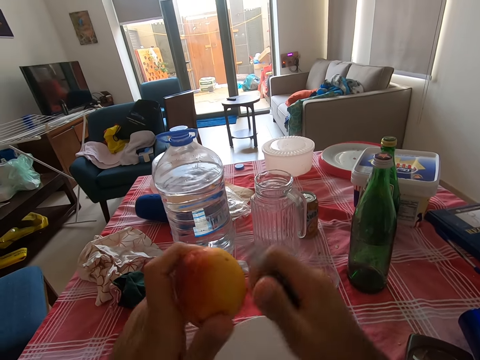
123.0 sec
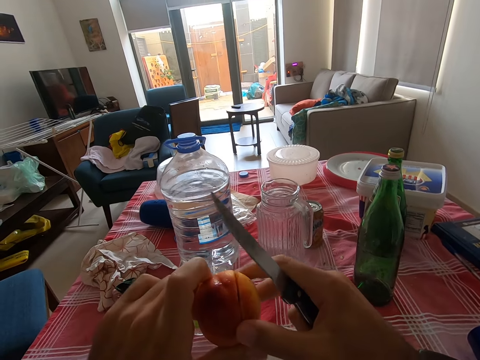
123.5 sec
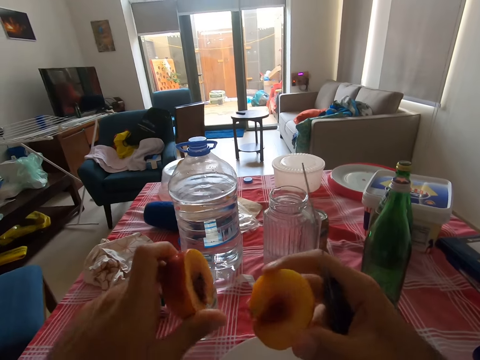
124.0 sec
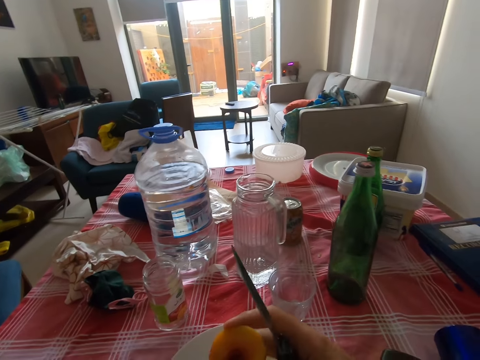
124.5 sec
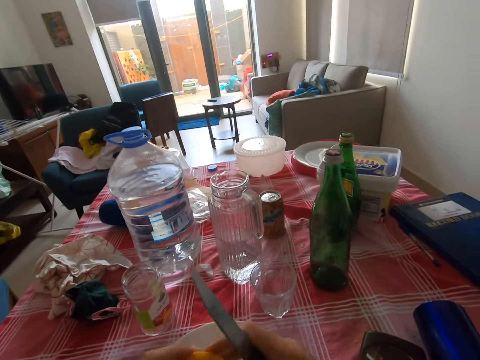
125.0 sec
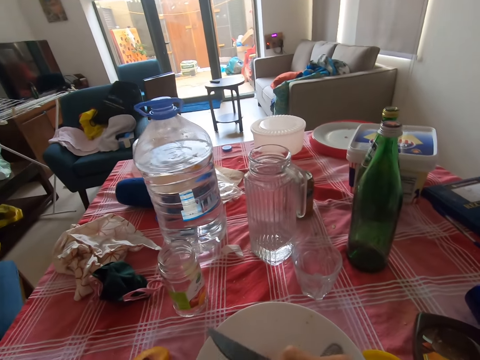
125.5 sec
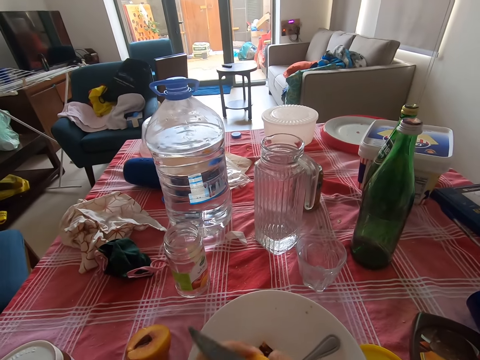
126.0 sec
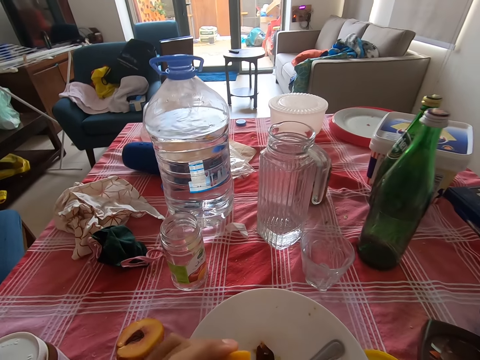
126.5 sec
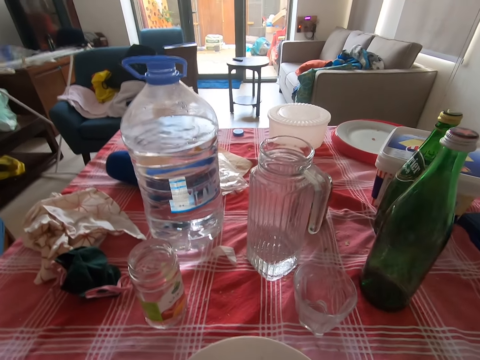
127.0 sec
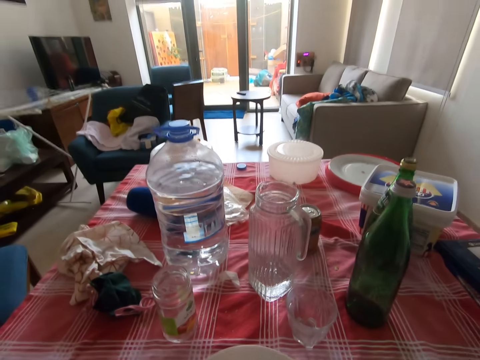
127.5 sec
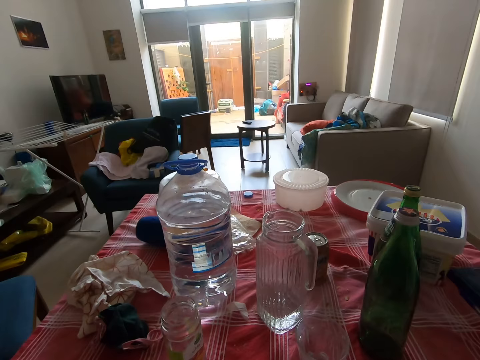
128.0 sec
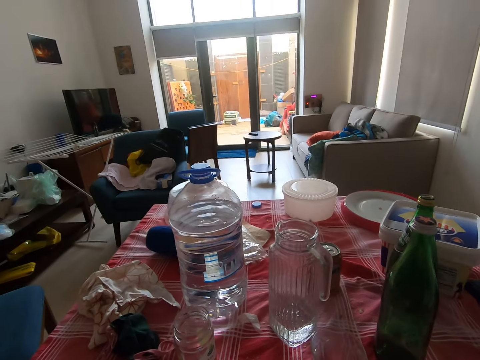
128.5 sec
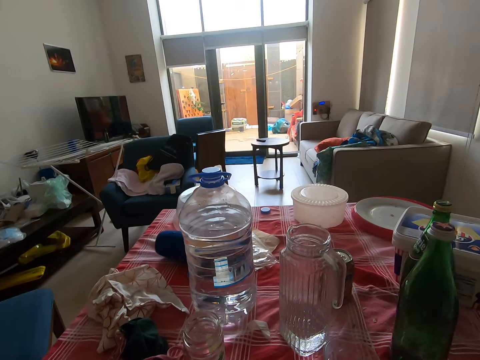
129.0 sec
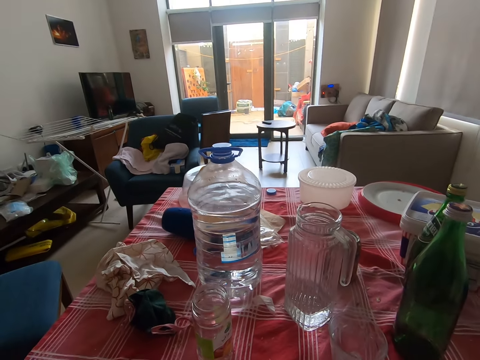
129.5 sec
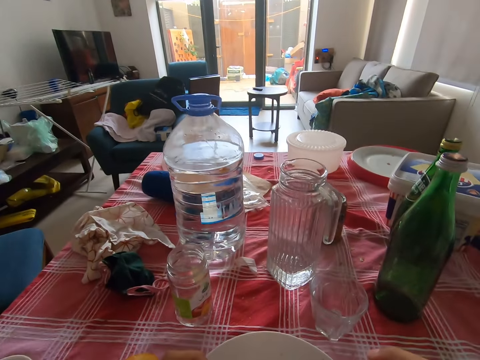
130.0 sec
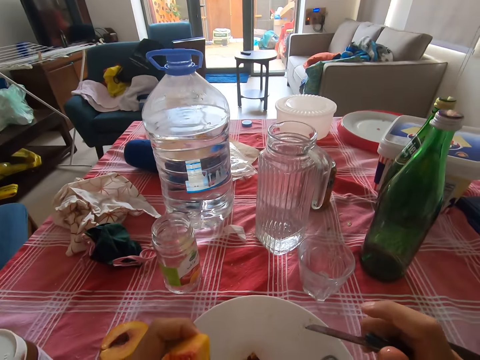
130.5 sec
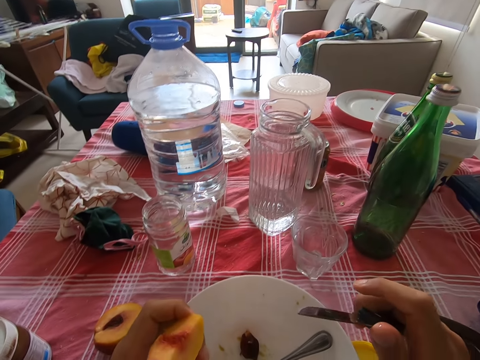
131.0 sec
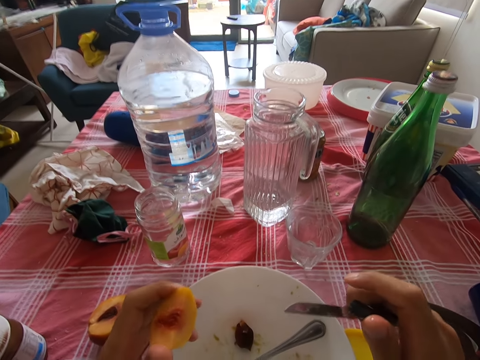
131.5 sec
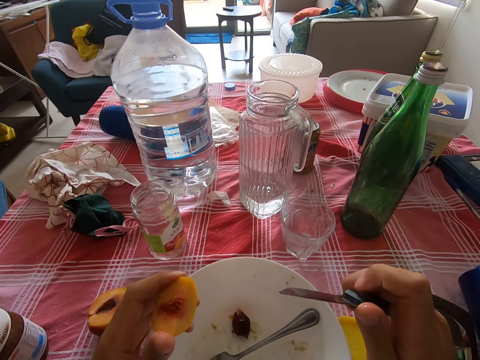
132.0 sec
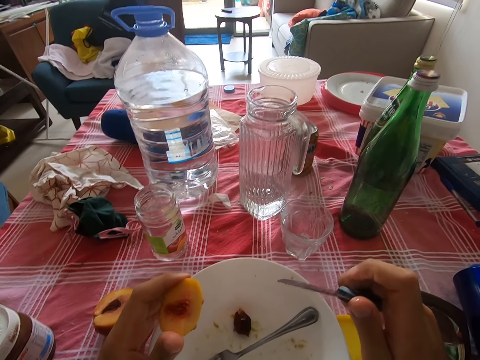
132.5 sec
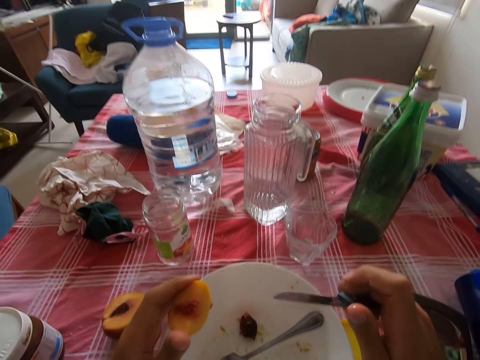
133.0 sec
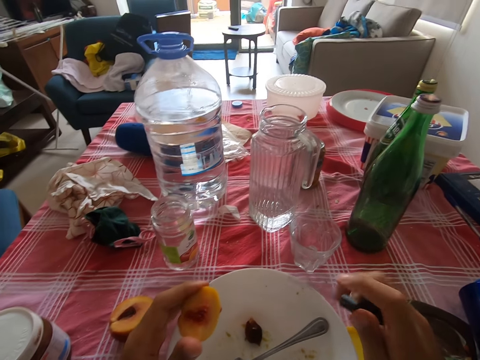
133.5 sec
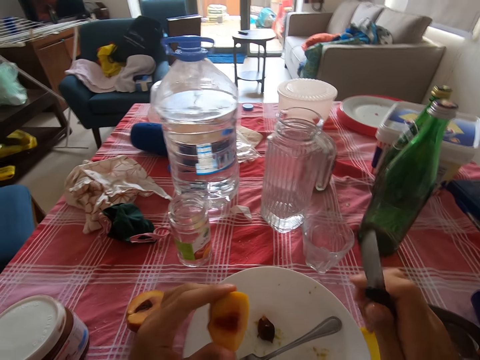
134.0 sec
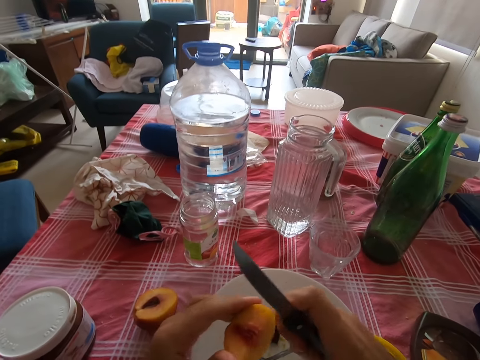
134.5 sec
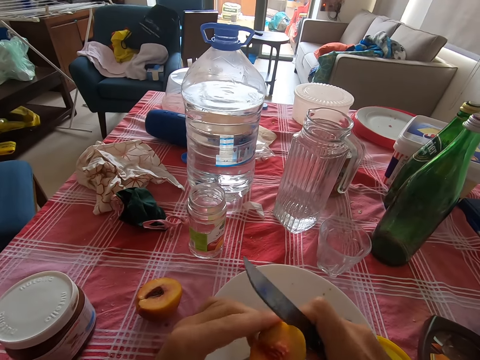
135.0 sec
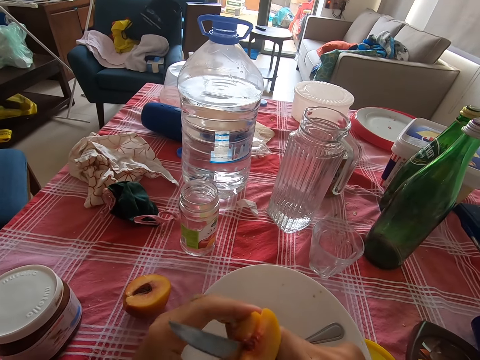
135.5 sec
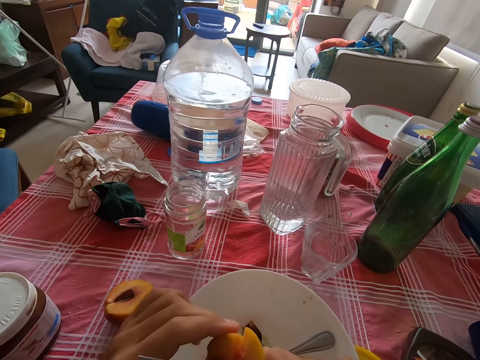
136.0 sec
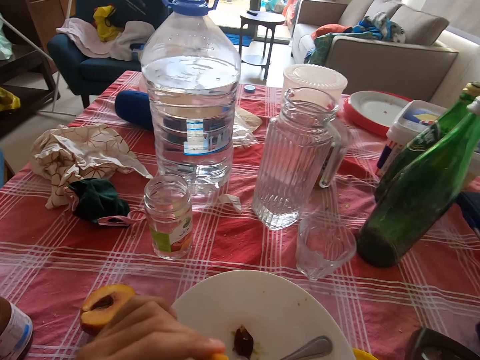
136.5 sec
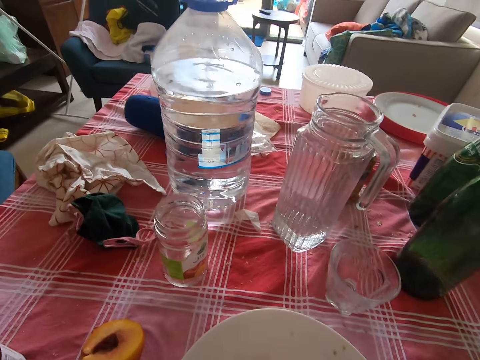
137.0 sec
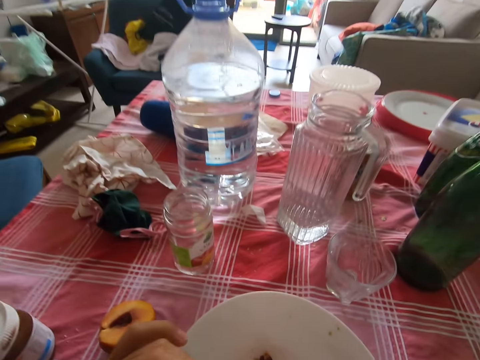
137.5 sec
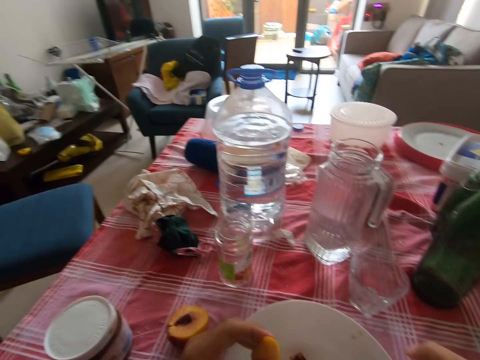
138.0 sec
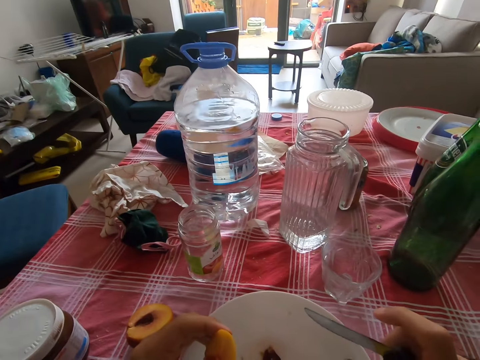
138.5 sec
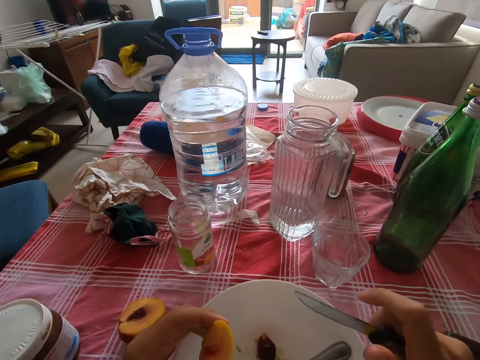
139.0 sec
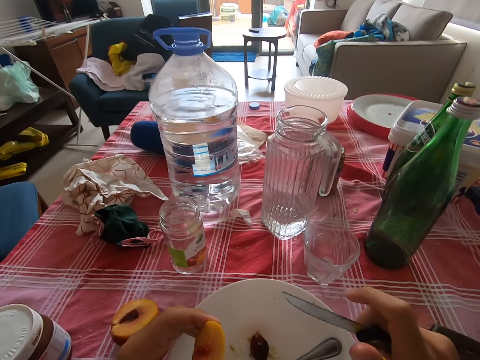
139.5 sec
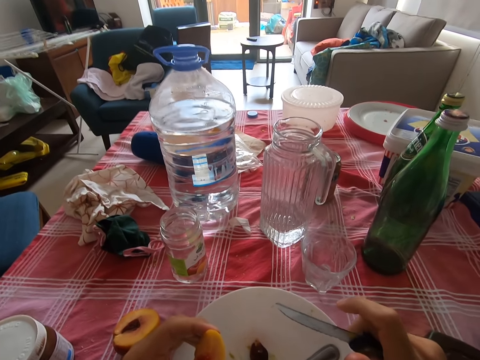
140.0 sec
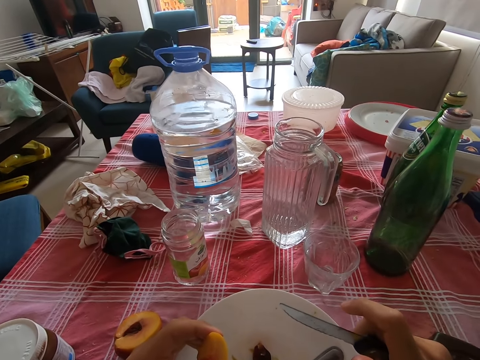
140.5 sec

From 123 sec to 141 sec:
The camera wearer picks a slice of peach. They place a piece of peach on a plate. They cut the piece of peach using a knife. They bite the piece of peach. They hold the knife. They cut the peach fruit using the knife. They put the peach in the mouth. They eat the piece of peach.

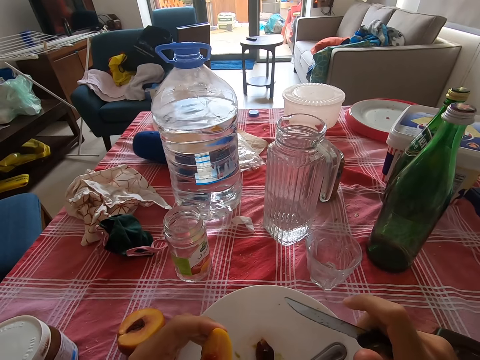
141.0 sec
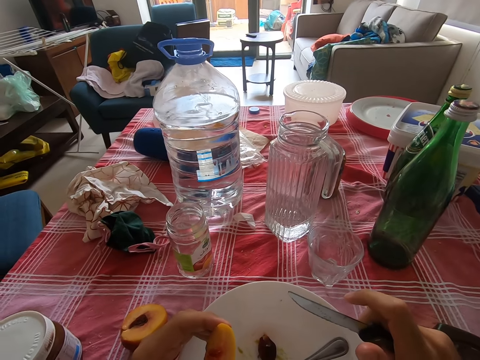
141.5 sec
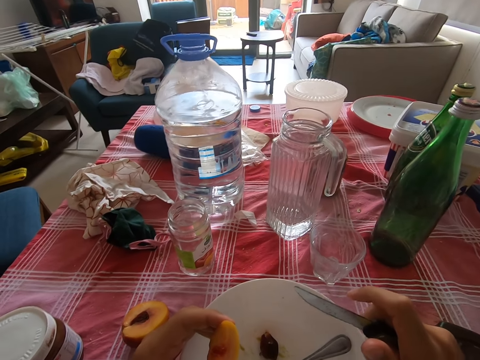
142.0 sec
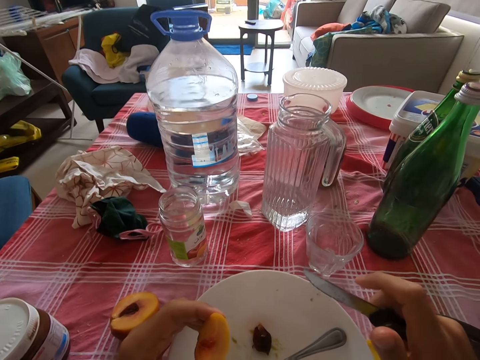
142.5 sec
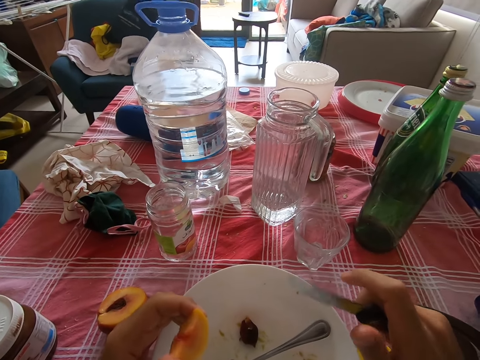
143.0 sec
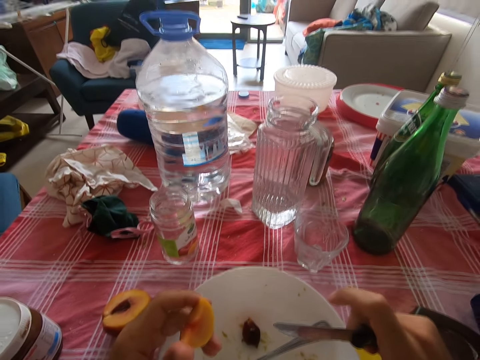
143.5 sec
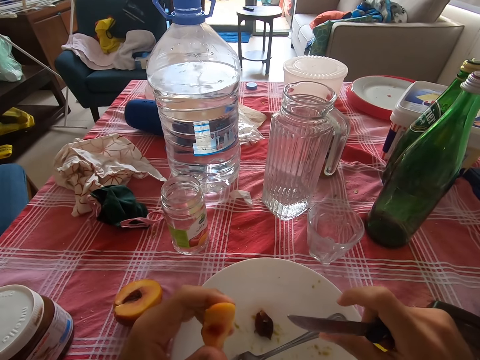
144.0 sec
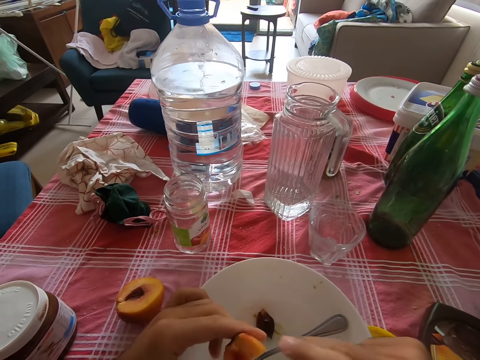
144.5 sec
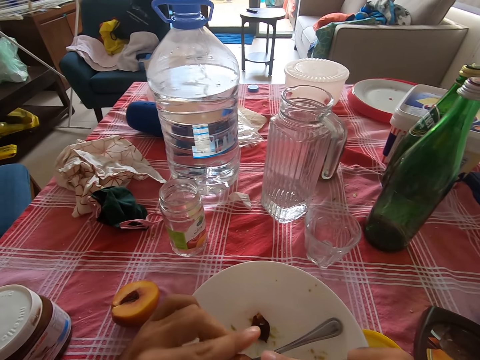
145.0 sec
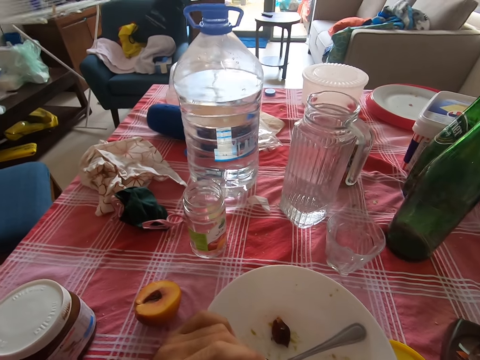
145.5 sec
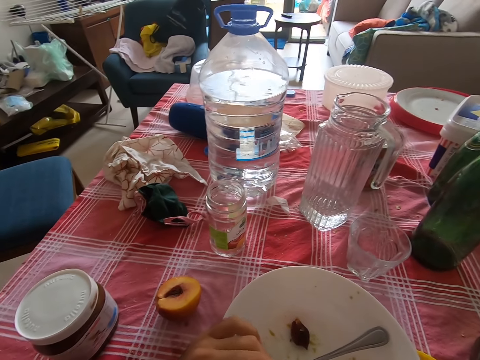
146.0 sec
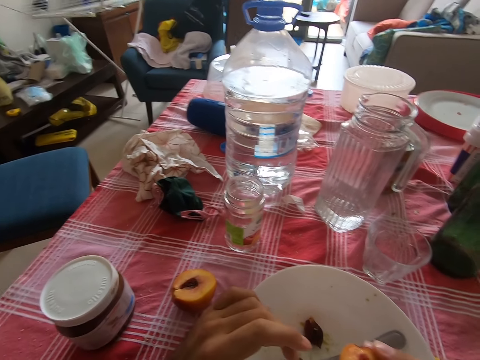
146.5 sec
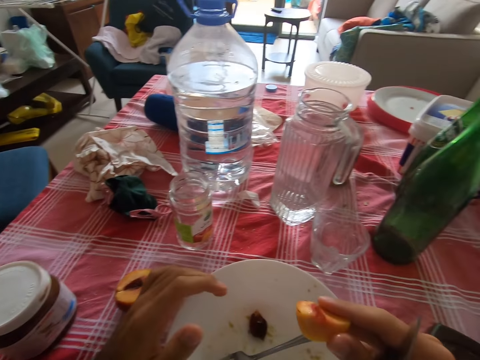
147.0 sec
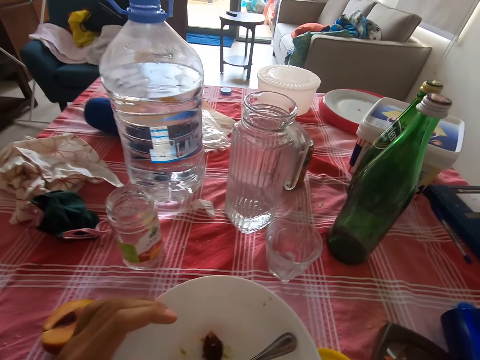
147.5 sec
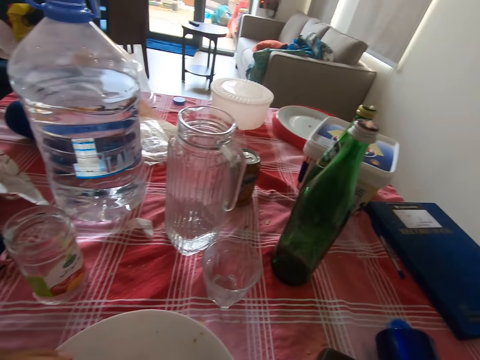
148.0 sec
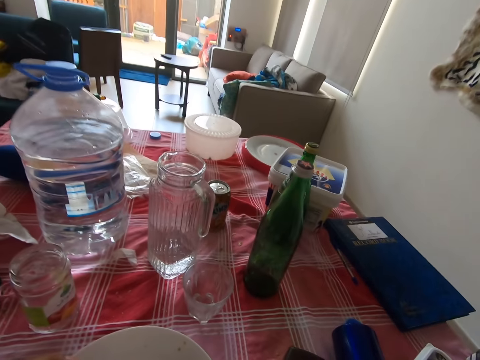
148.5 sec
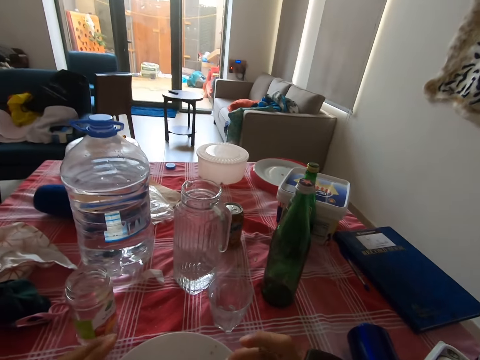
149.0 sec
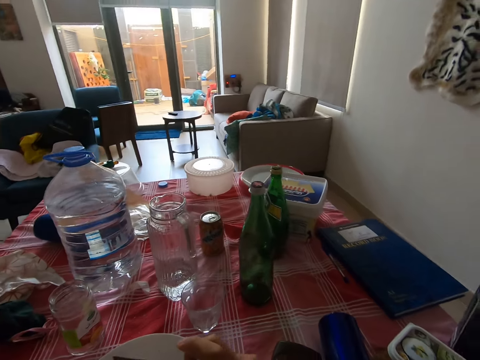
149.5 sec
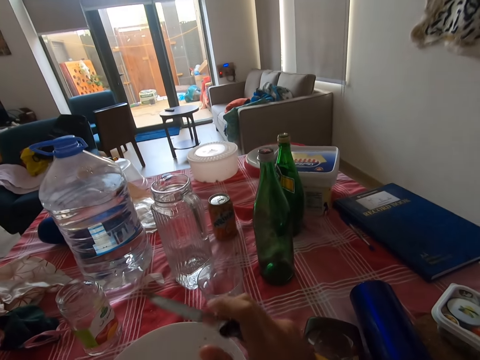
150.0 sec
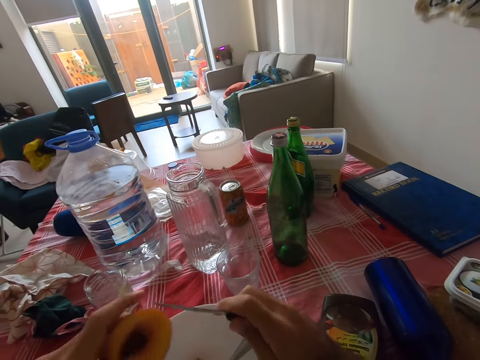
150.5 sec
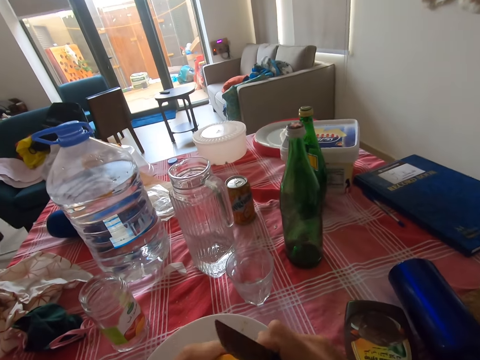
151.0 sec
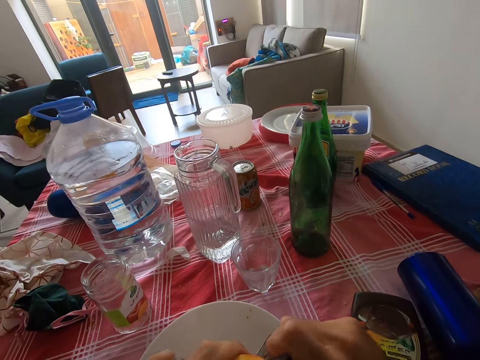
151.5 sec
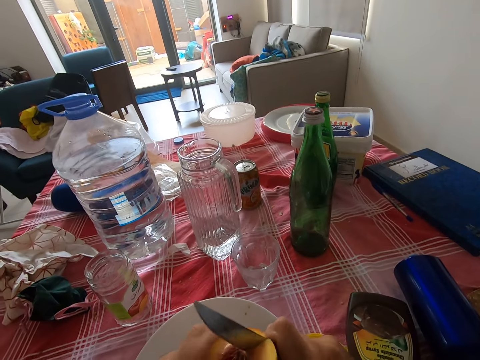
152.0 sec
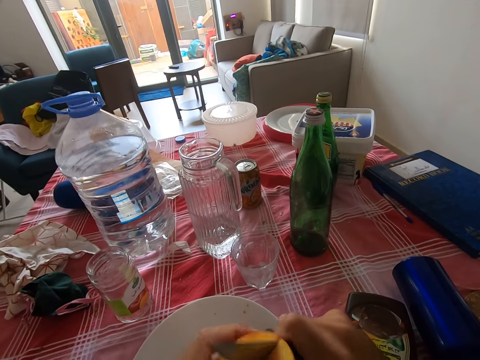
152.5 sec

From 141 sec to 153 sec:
The camera wearer puts the peach in the mouth. They bite a piece of peach fruit. They eat the peach. They cut the peach fruit using a knife.
